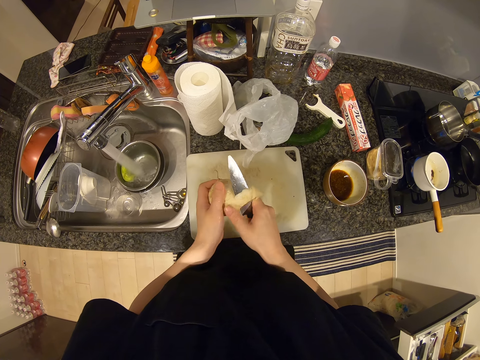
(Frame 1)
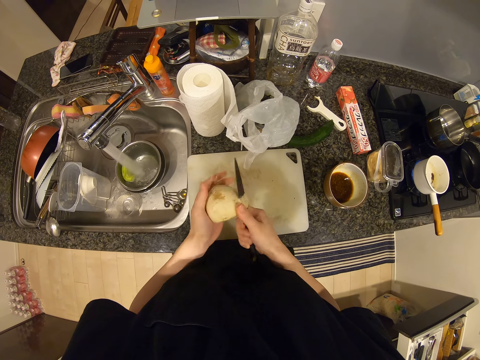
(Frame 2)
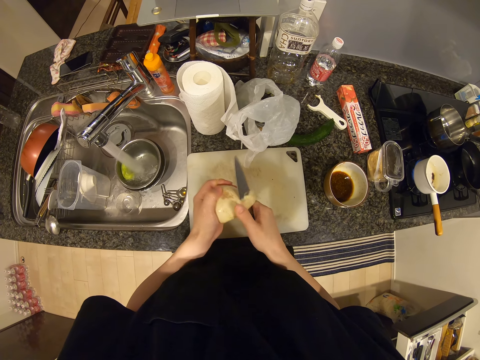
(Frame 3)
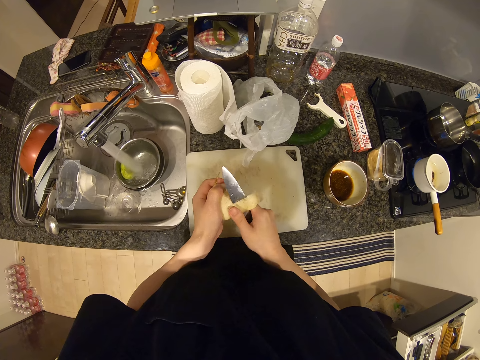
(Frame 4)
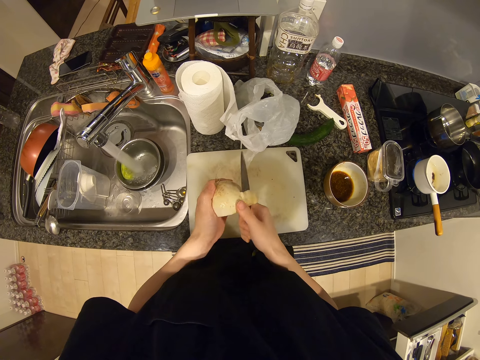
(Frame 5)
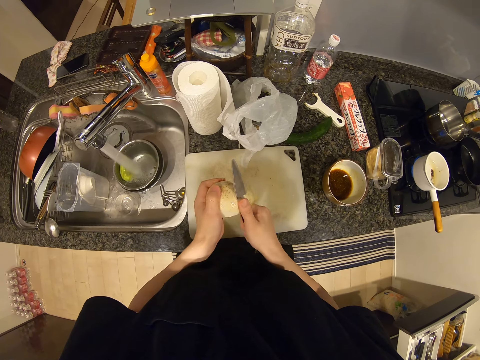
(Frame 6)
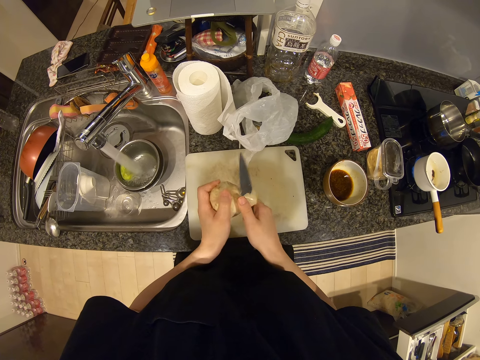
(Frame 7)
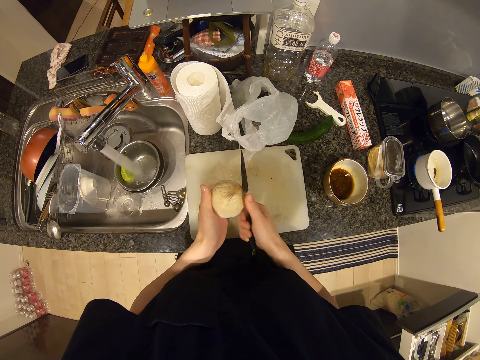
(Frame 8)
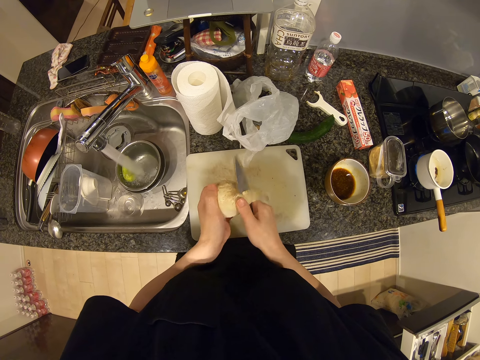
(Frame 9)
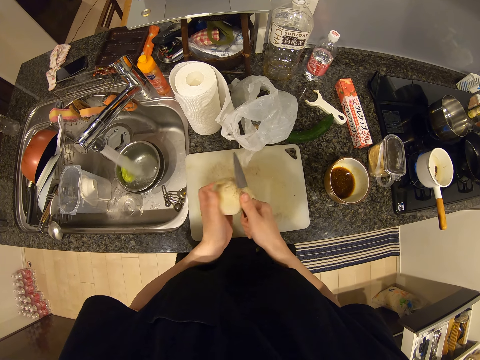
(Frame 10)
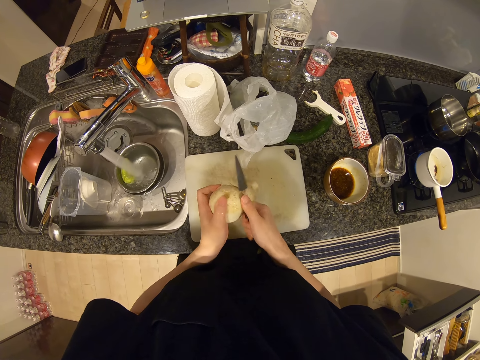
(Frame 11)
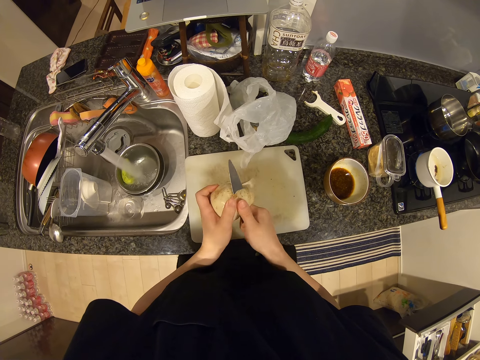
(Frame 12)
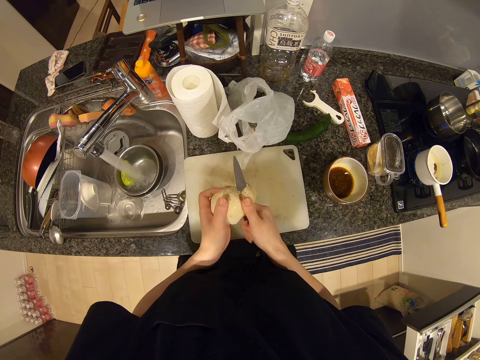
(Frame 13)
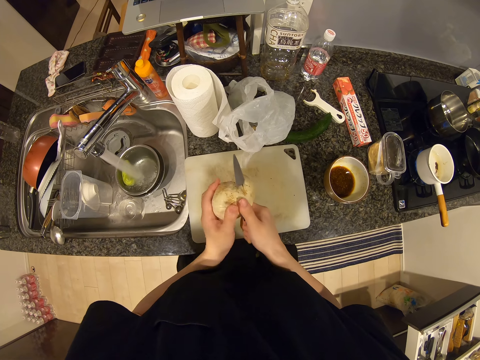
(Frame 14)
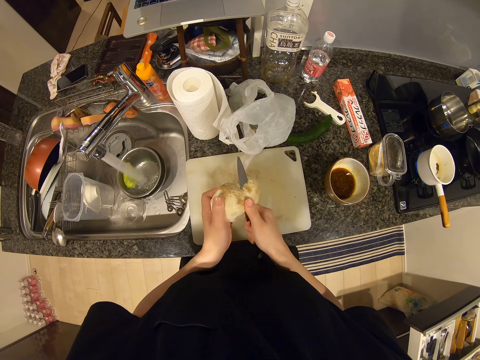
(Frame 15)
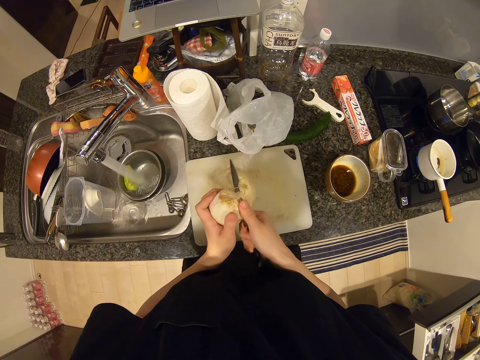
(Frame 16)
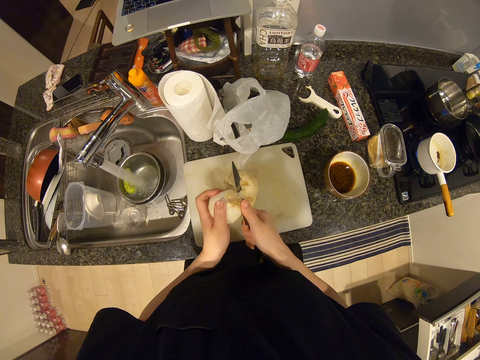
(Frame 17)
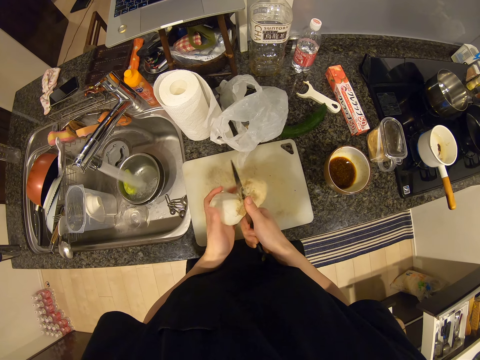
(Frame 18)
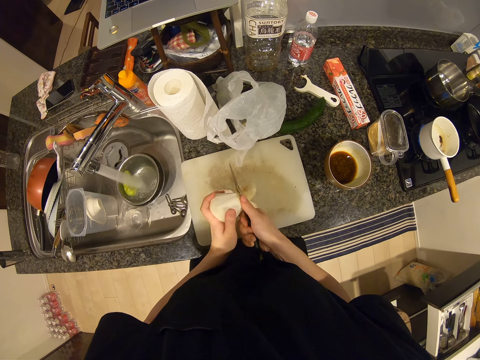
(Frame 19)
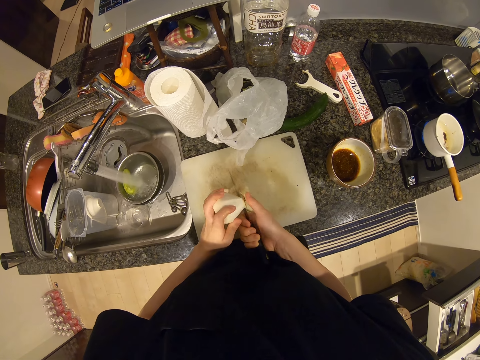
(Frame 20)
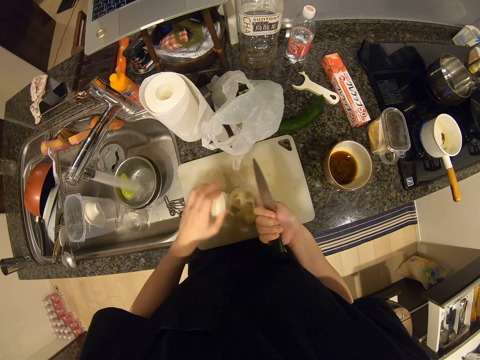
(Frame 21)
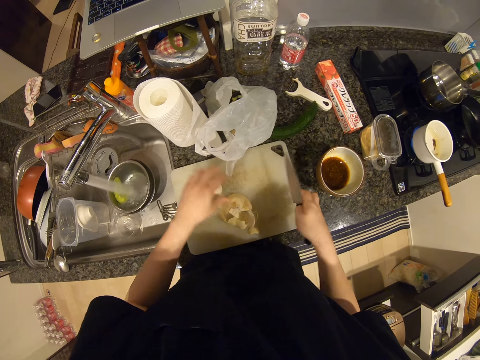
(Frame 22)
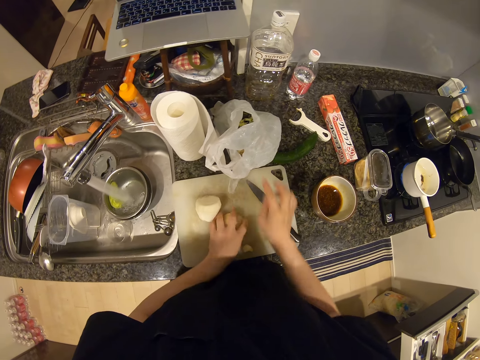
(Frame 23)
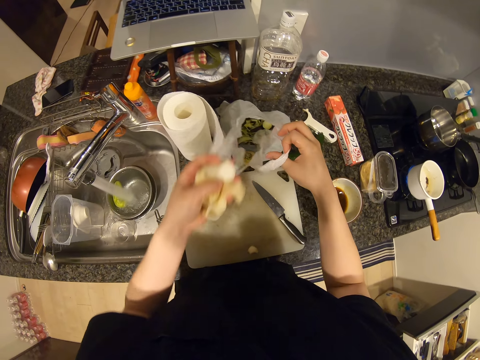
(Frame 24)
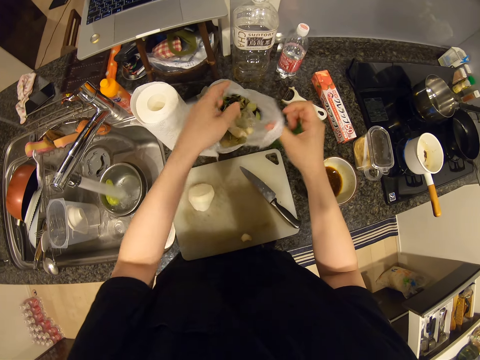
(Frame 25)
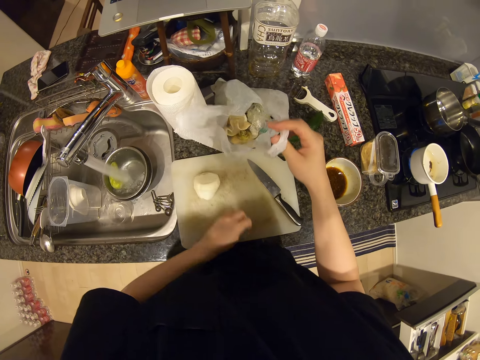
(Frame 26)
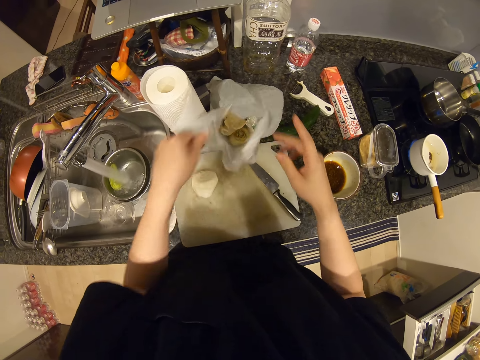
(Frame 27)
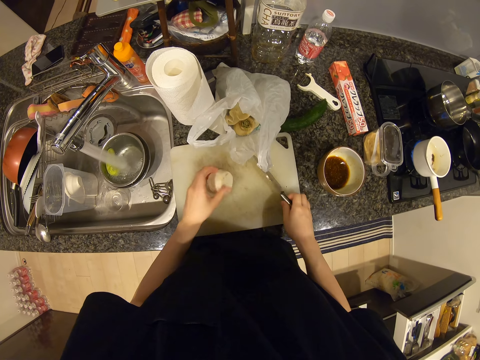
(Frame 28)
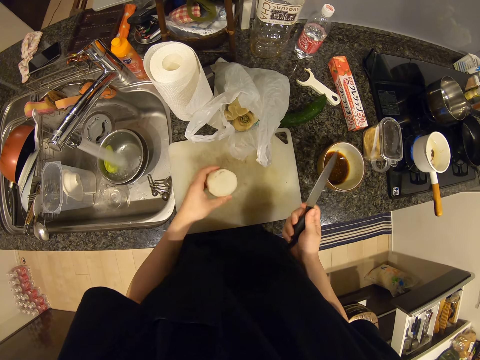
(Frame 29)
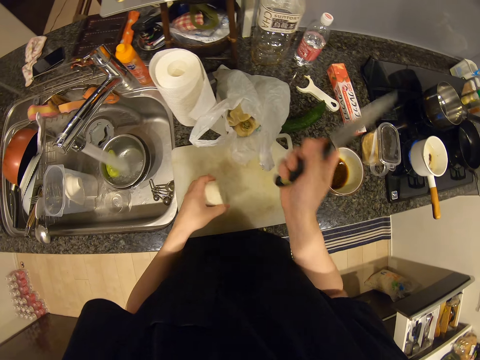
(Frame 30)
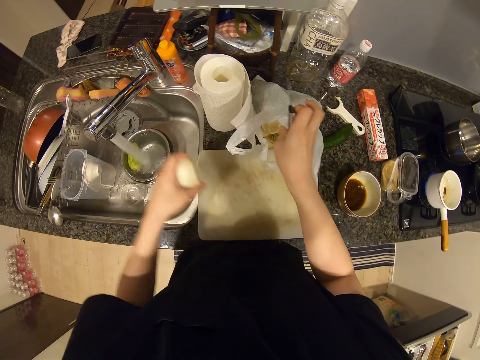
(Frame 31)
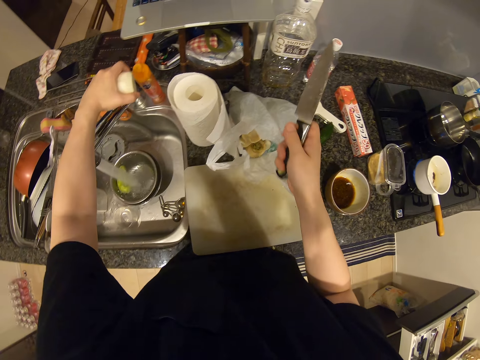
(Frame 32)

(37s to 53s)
The camera wearer drops the potato or white radish on the chopping board. They drop the knife on the chopping board. They pack the potato peels on the chopping board. They open the plastic bag. They throw the peels in the plastic bag. They pick the potato peel on the chopping board. They throw the peels in the plastic bag. They pick up the potato on the chopping board and pick up the knife on the chopping board. They turn off the water faucet.

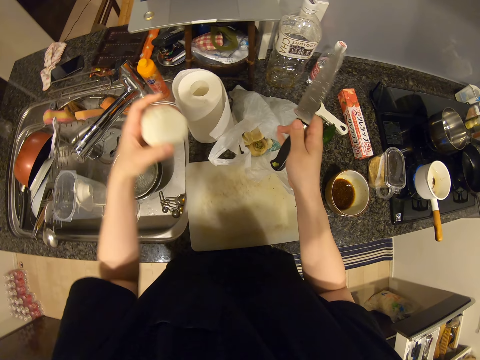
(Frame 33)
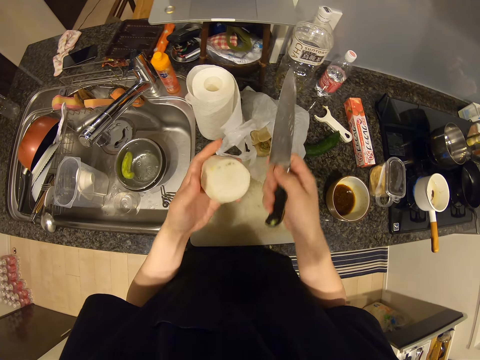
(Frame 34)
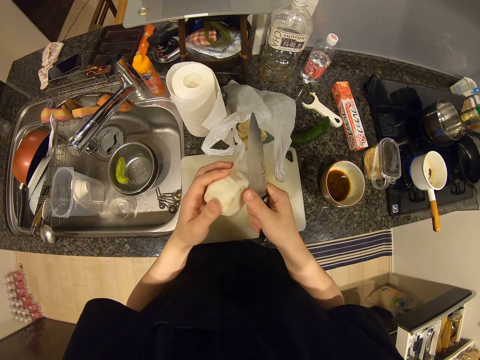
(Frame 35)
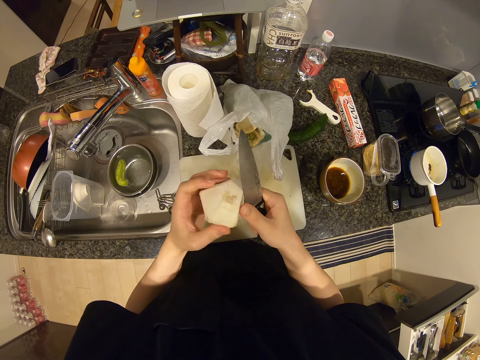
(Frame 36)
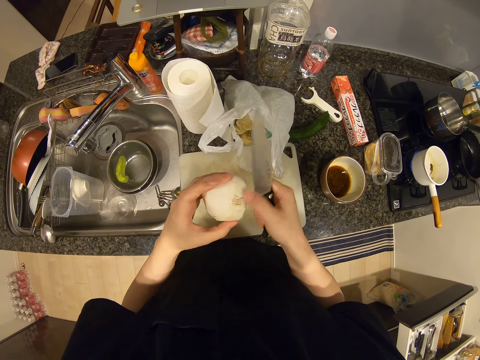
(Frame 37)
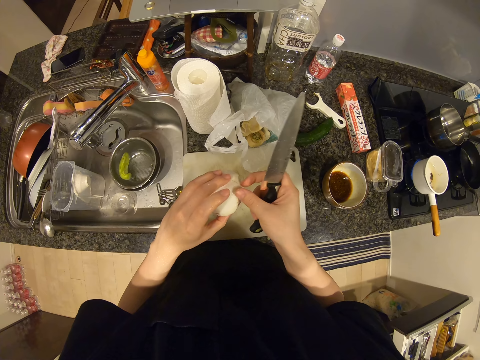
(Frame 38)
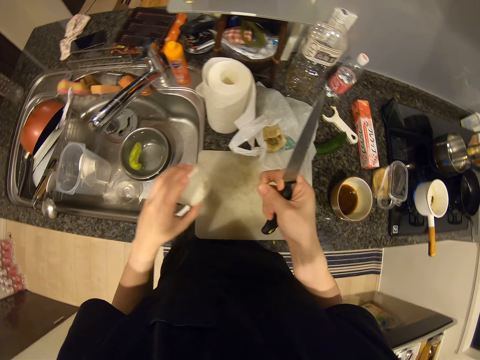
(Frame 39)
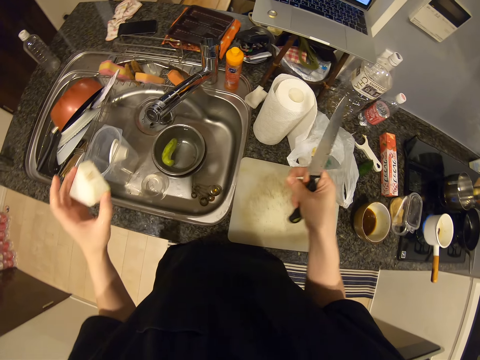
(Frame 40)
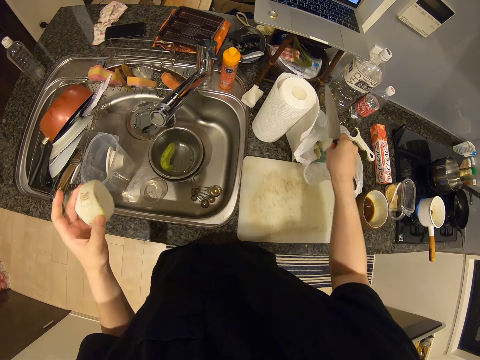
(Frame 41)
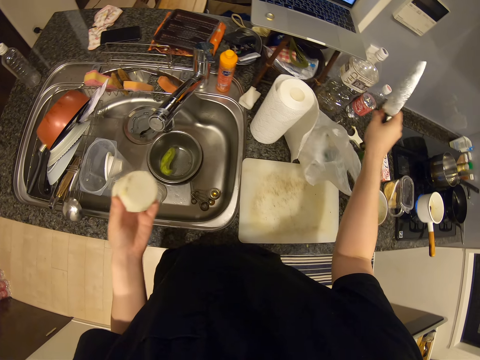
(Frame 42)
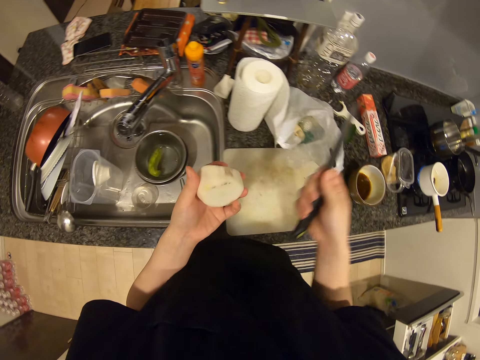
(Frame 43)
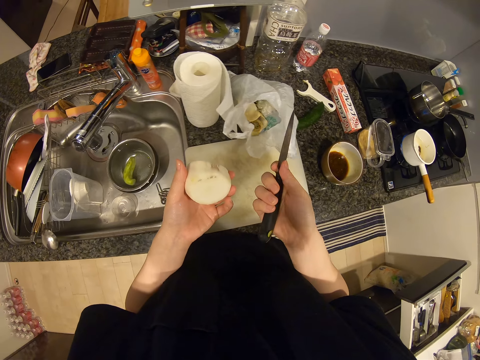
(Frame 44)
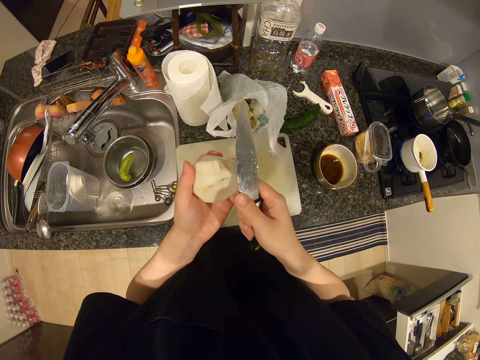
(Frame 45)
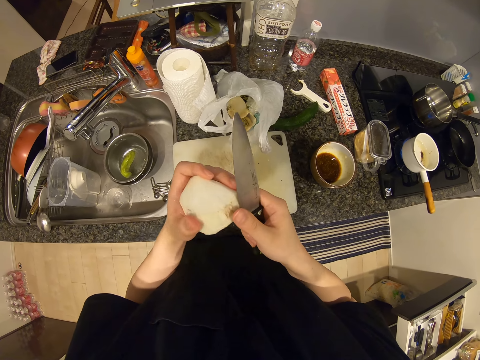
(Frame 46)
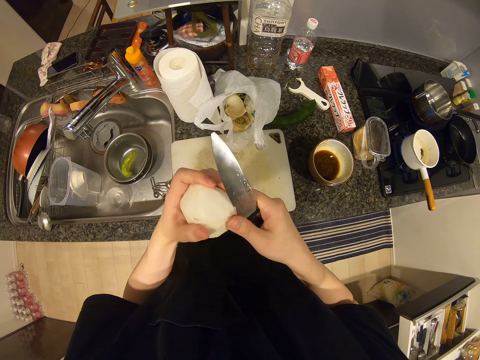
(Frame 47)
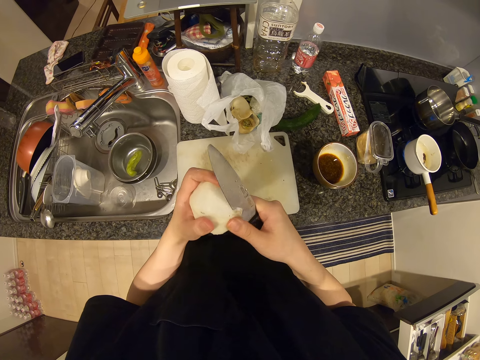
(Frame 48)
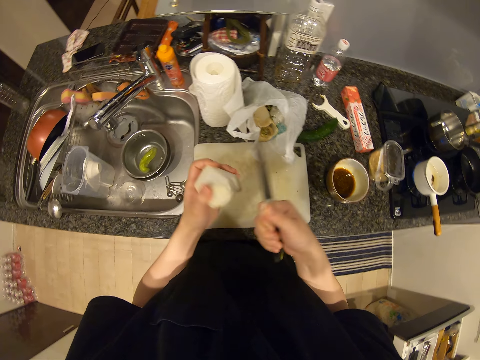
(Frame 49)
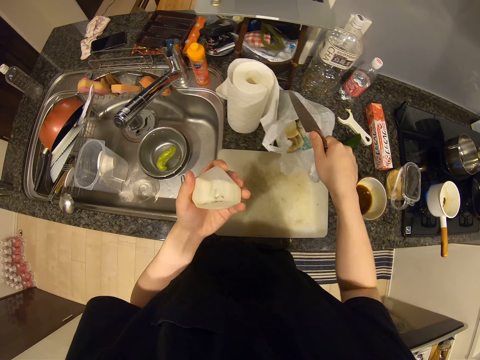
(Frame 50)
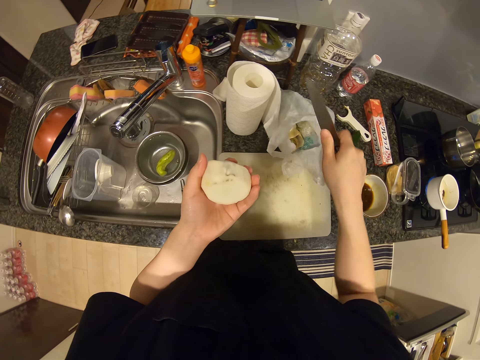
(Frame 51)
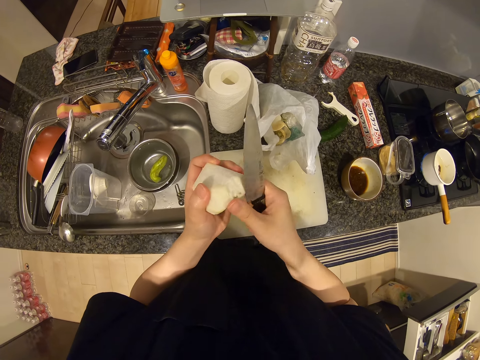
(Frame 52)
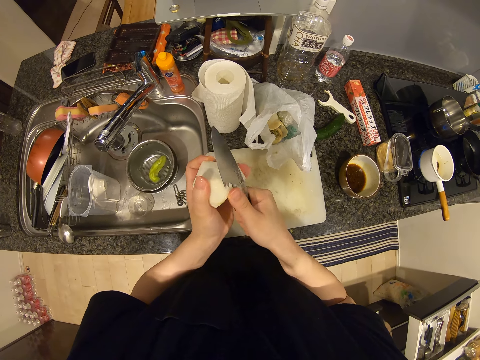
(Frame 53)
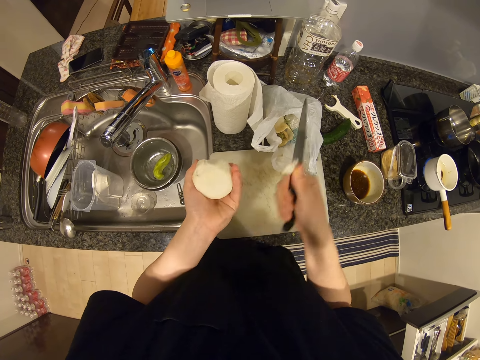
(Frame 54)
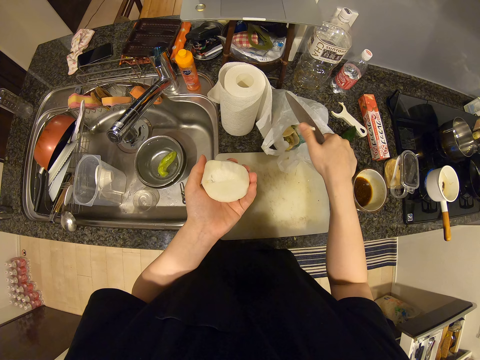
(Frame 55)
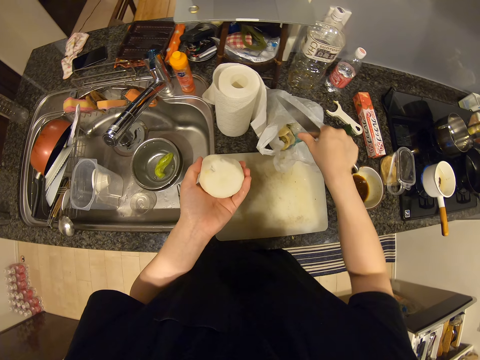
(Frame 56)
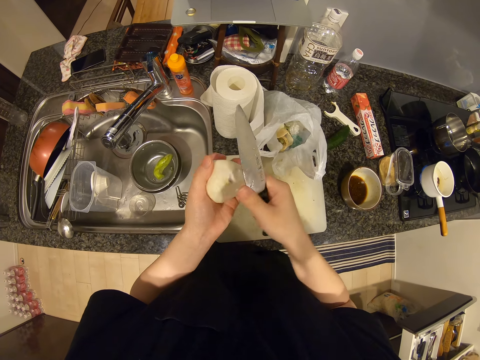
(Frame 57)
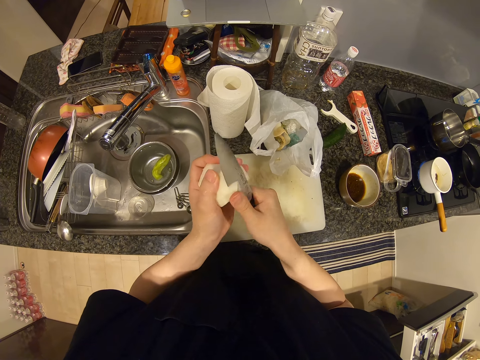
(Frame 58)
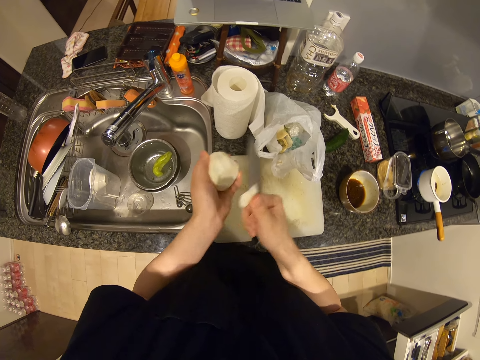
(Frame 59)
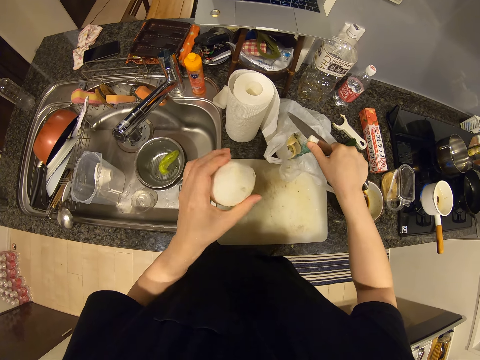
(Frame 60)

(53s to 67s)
The camera wearer removes dirt from the potato or white radish. They peel the potato. They pull the string in the potato. They throw the string in the plastic bag or trash cellophane. They peel the rotten part of the potato with the knife. They throw the rotten part in the trash cellophane. They peel the rotten part of the potato with the knife. They throw the rotten part in the trash cellophane. They peel the rotten part of the potato with the knife. They put the potato peel in the trash cellophane.
